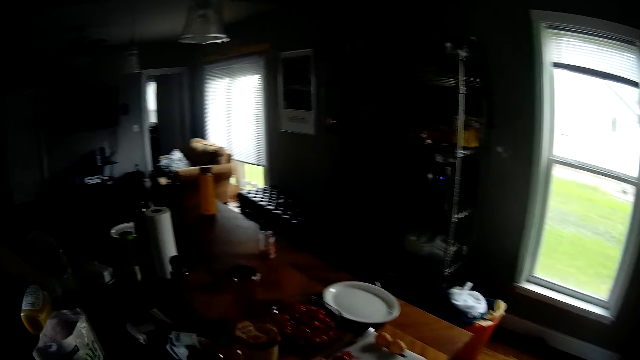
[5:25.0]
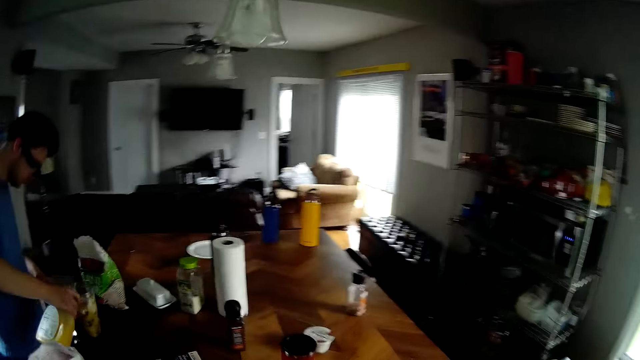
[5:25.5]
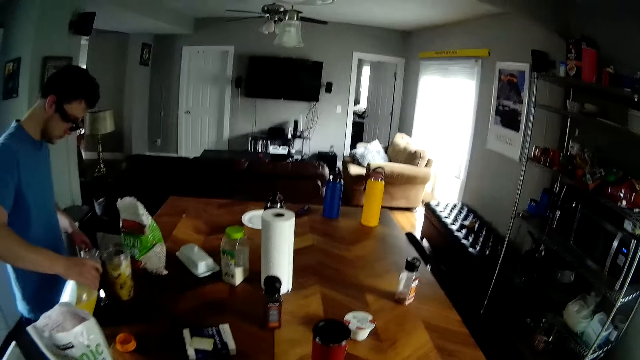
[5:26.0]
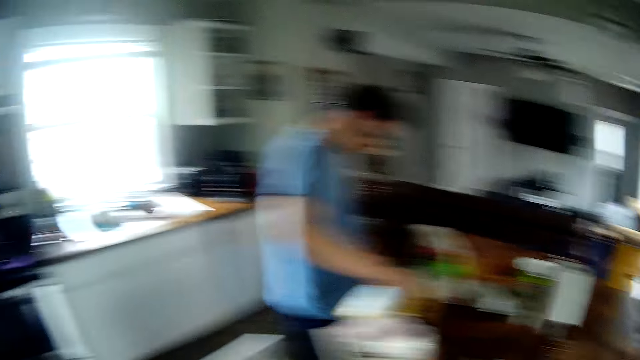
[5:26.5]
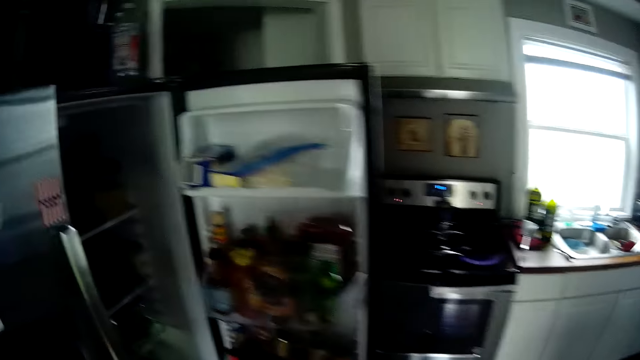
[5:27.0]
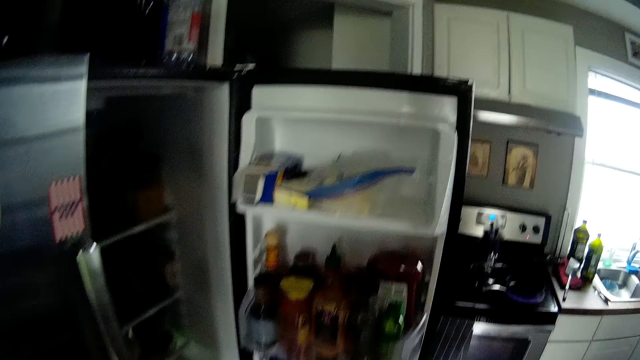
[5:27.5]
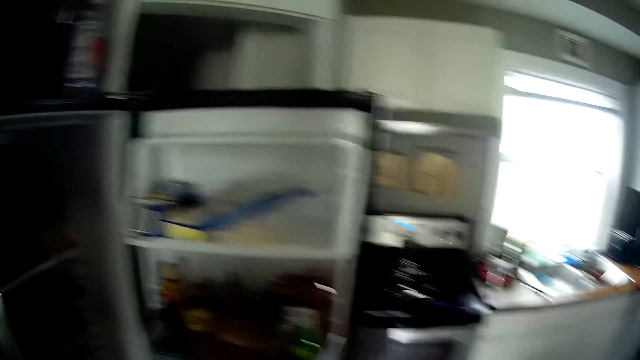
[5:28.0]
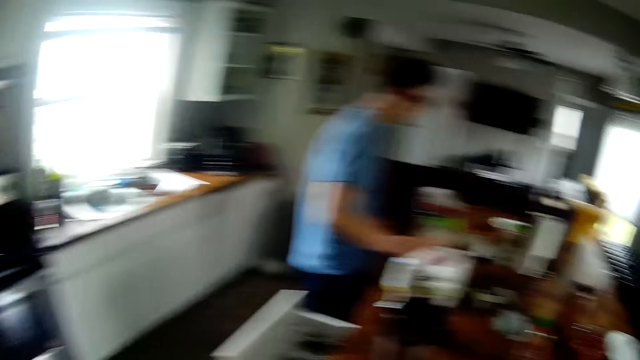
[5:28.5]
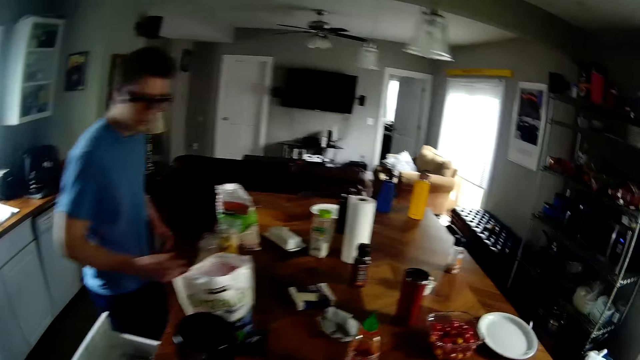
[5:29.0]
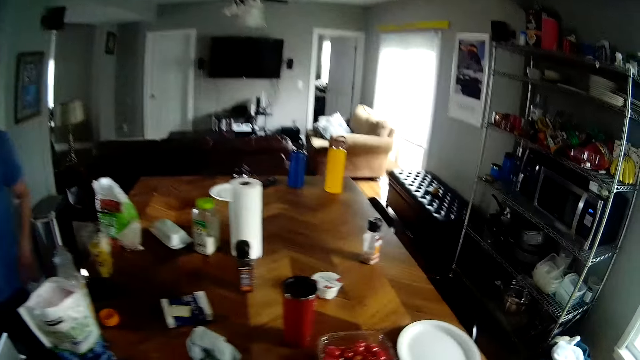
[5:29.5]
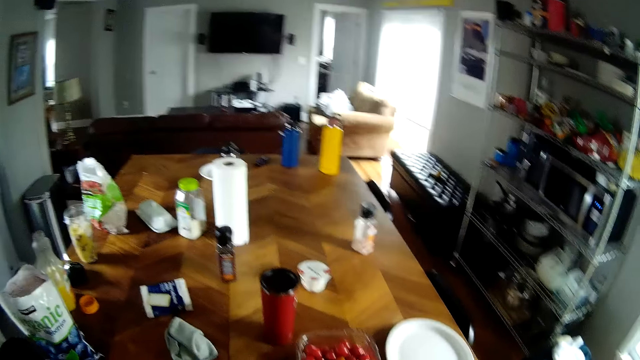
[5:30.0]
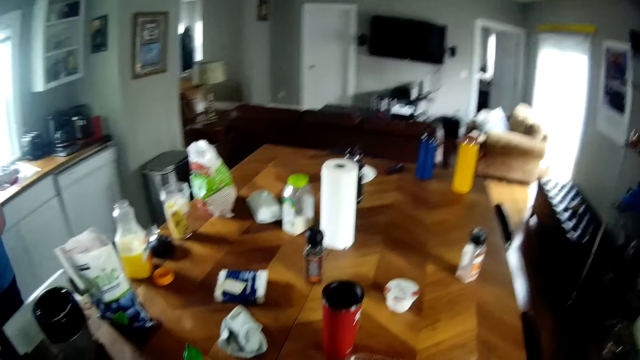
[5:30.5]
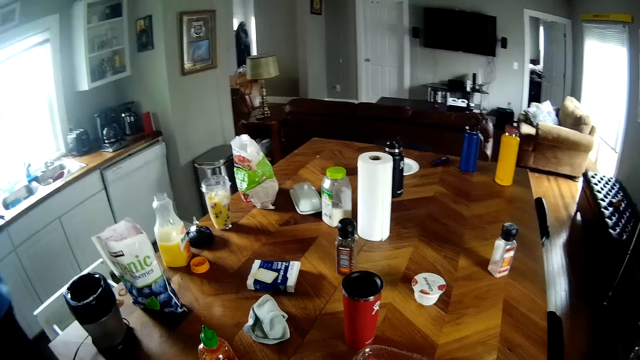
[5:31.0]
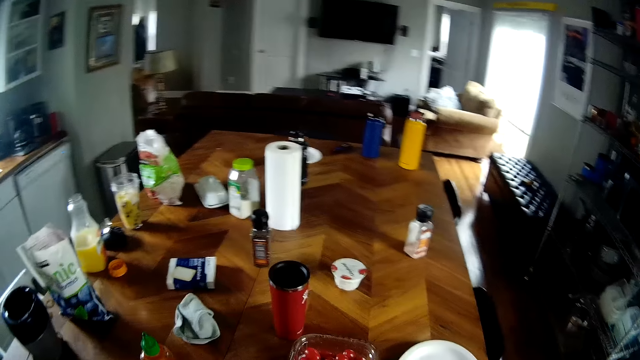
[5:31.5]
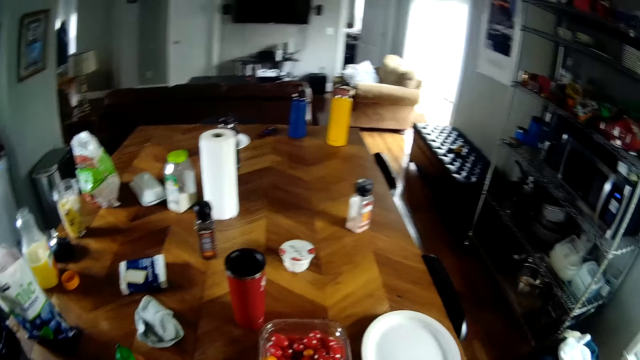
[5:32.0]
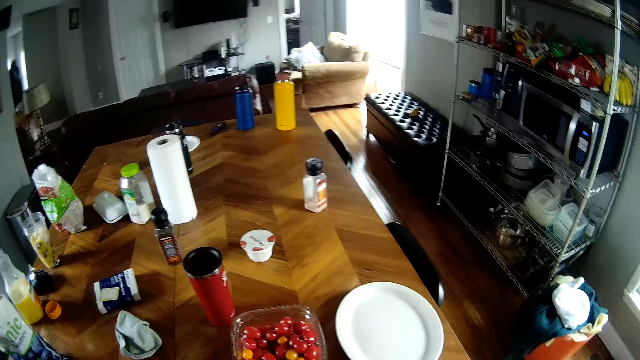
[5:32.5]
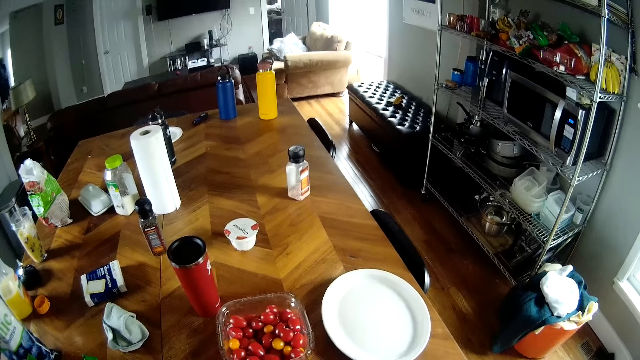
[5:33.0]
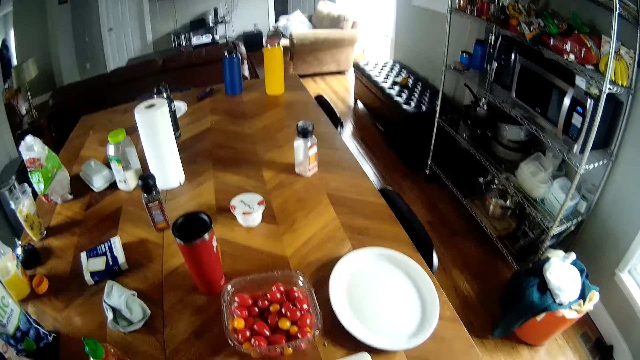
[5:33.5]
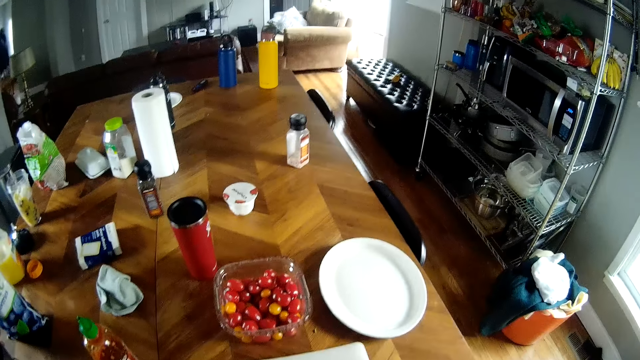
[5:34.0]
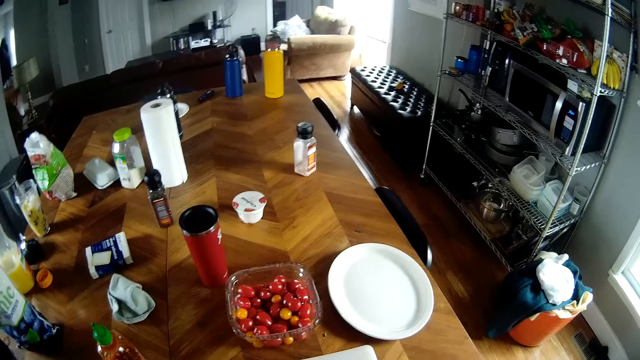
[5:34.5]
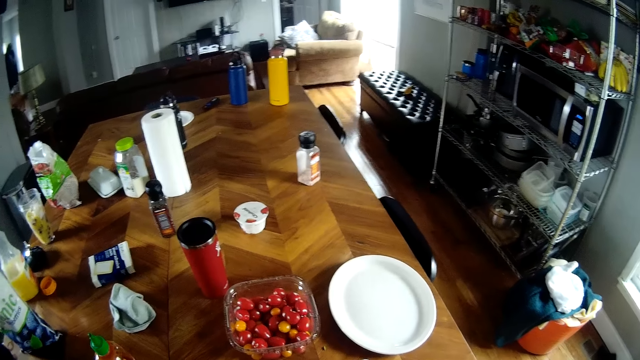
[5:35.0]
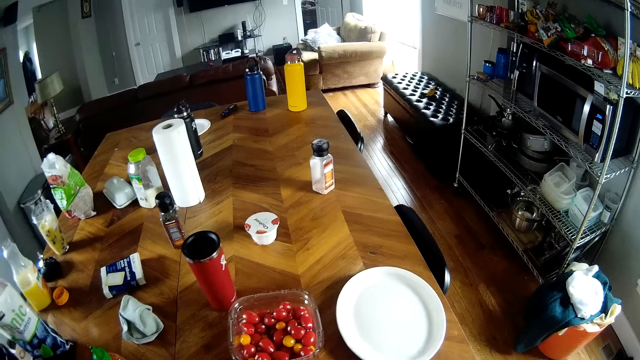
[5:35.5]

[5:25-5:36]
The man pours some fruit juice from a bottle in his right hand into the blender on the table. The man puts the bottle of juice in his right hand on the table and walks towards the fridge.

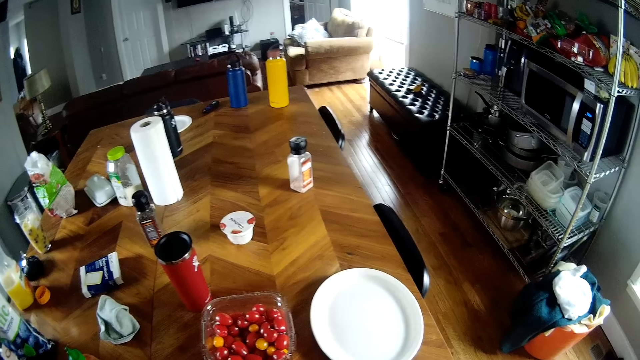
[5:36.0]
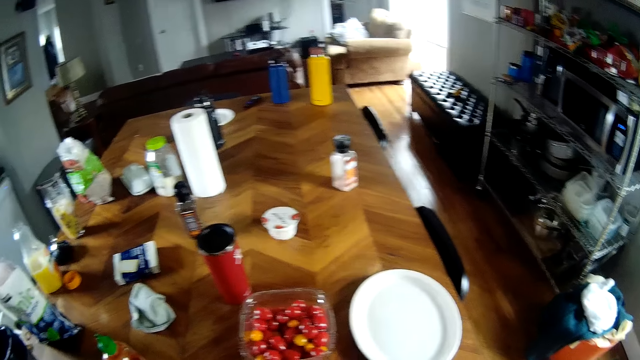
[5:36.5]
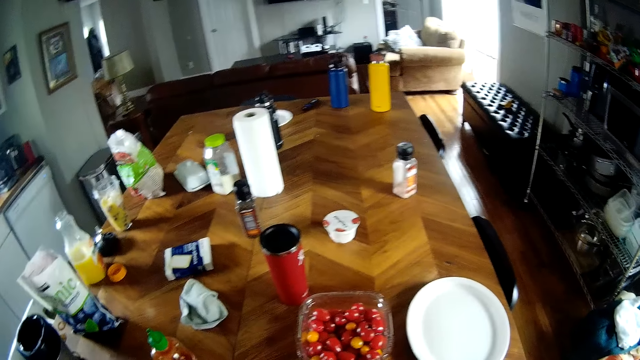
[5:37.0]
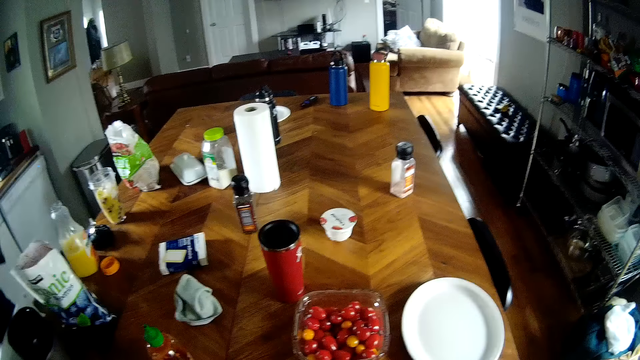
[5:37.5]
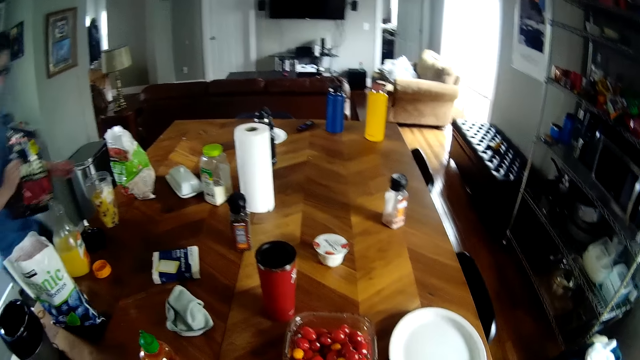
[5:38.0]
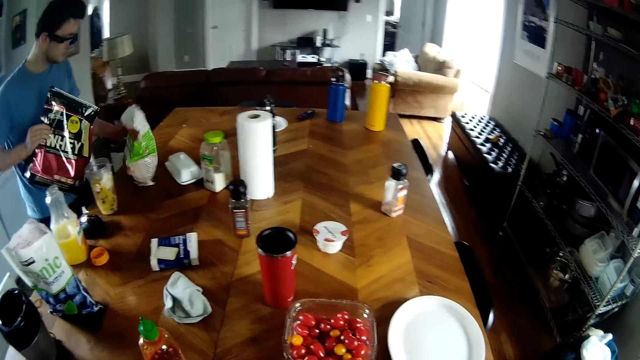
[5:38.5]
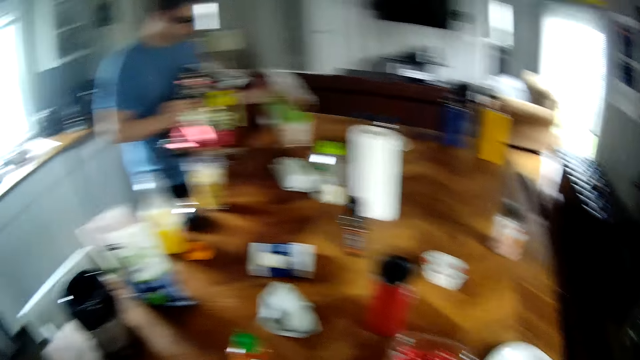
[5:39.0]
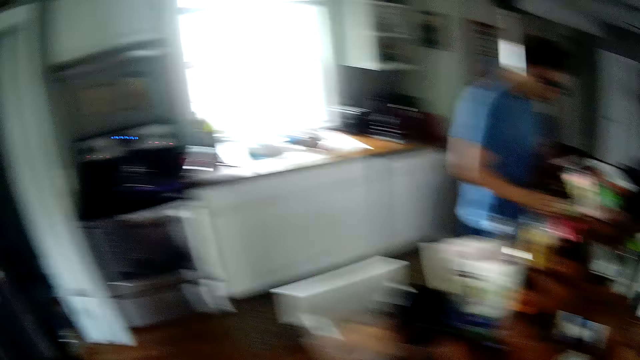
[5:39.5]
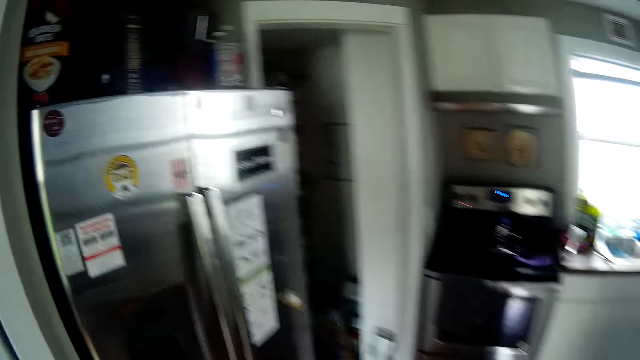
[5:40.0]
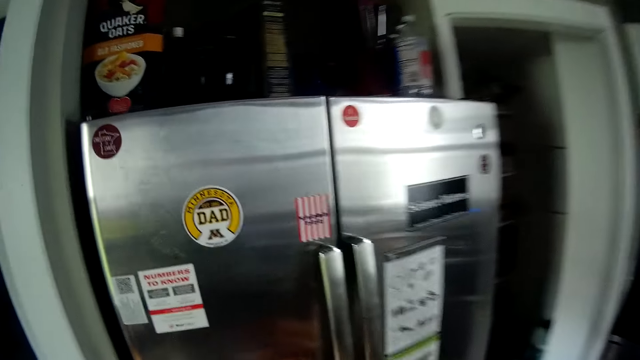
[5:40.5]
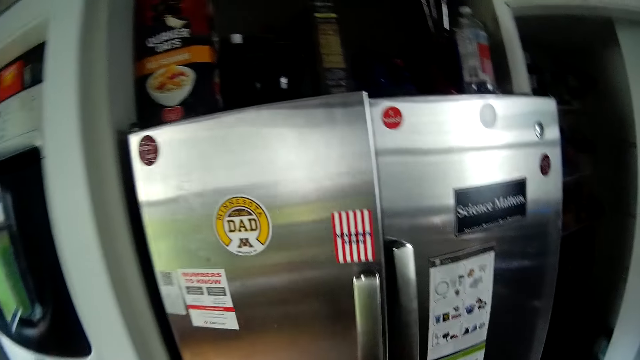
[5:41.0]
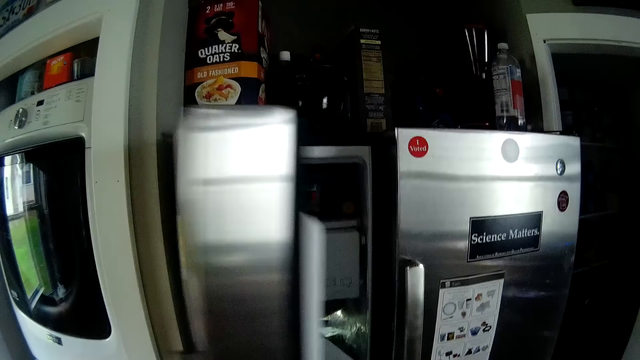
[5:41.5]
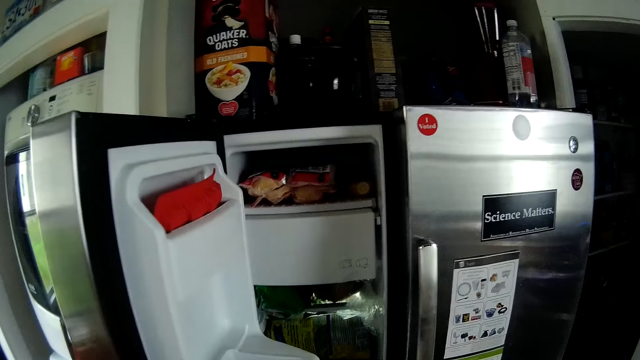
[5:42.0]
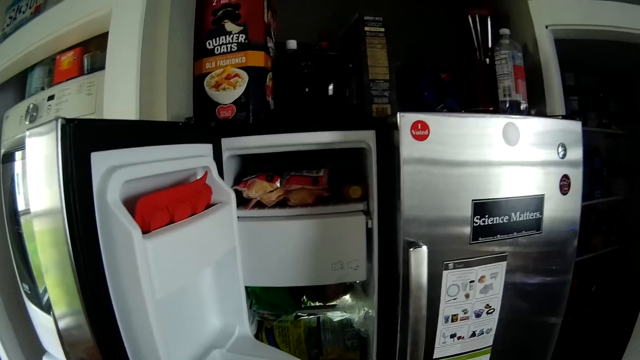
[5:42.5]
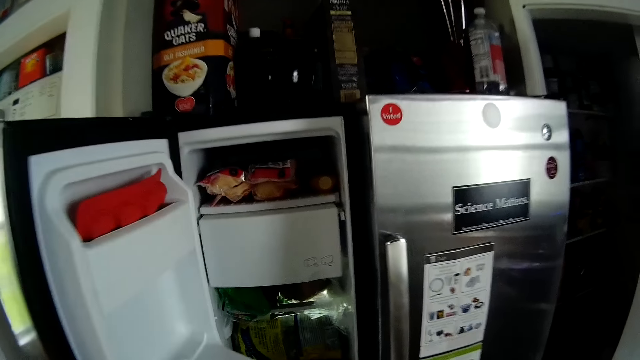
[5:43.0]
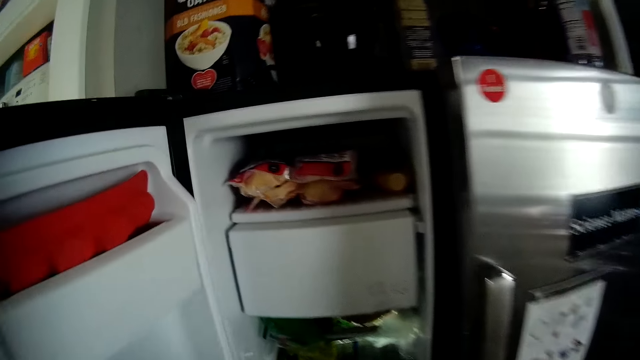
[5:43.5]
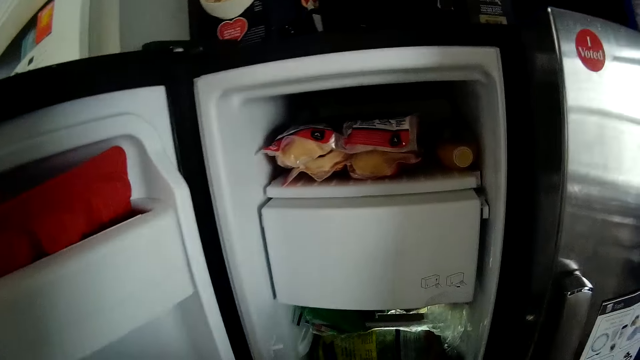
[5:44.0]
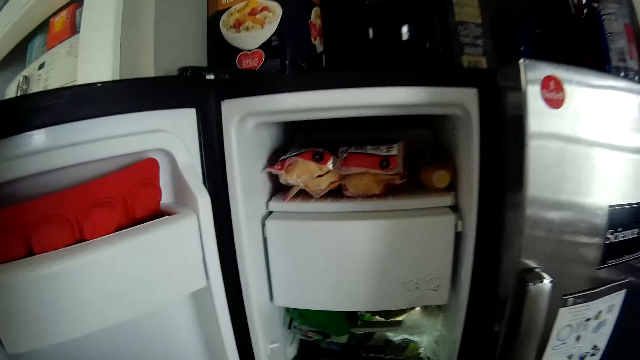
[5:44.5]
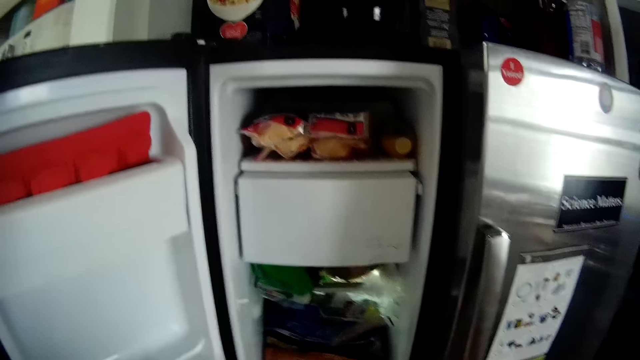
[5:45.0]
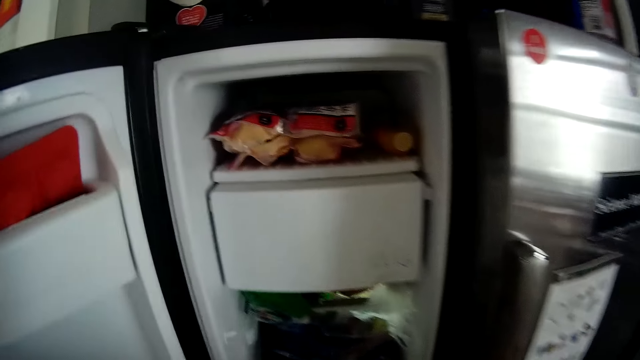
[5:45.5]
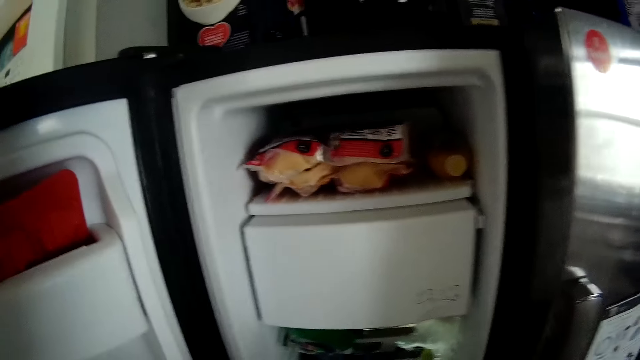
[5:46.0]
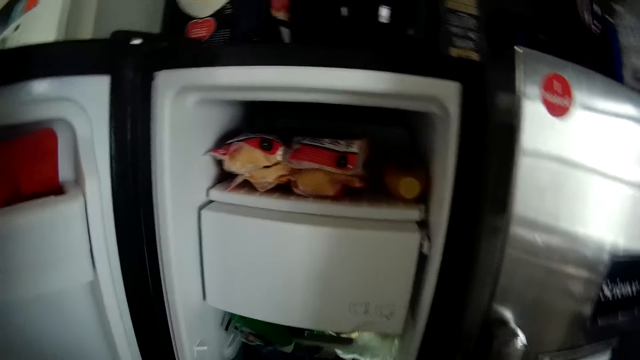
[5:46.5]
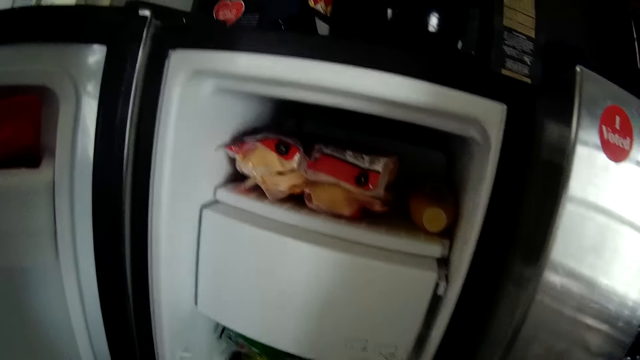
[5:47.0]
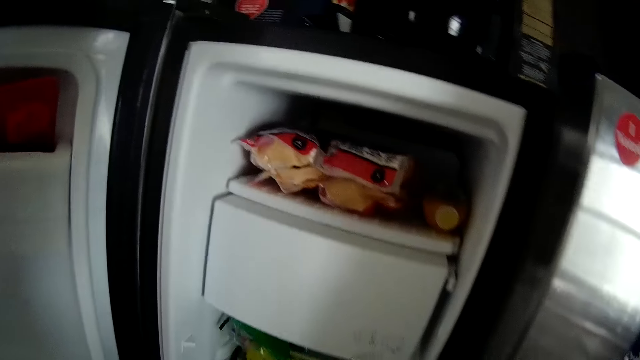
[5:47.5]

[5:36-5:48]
The man shifts back a pack of strawberries on the table with his left hand and places a pack of whey on the table with his right hand. The camera wearer opens a side of the fridge with his left hand. He removes a packet of something from the fridge. He carries a pack of whey with his right hand.
